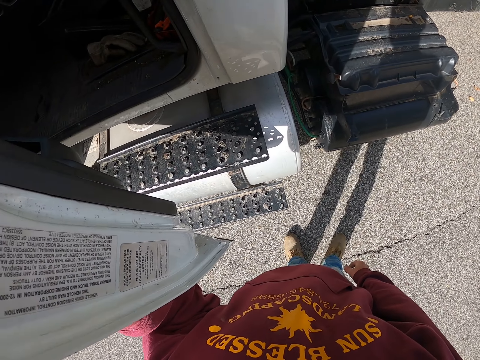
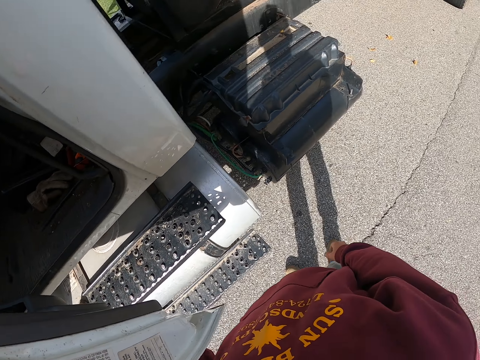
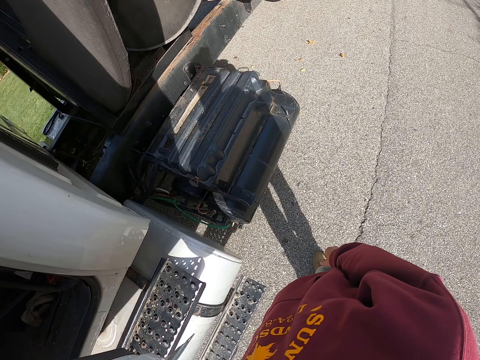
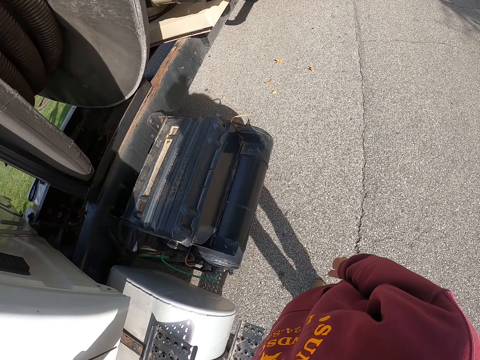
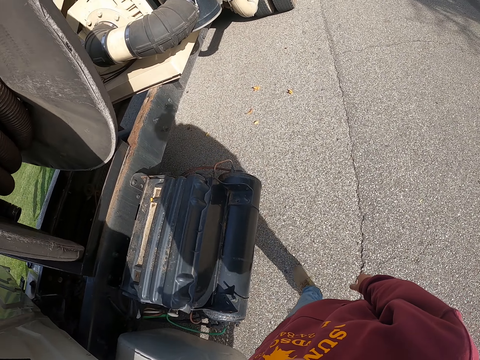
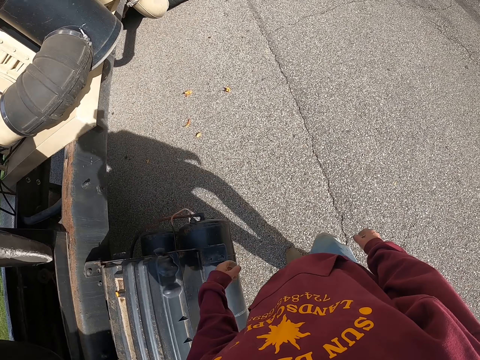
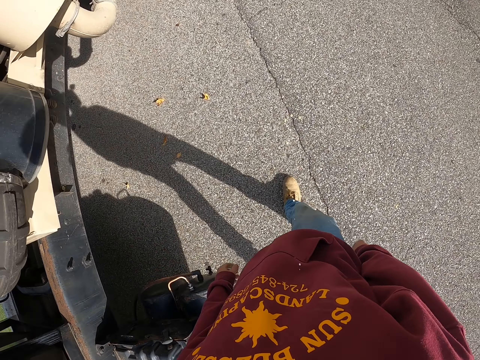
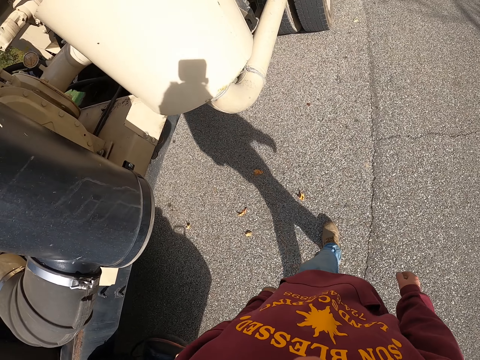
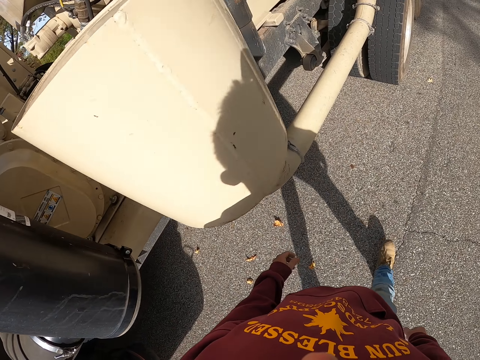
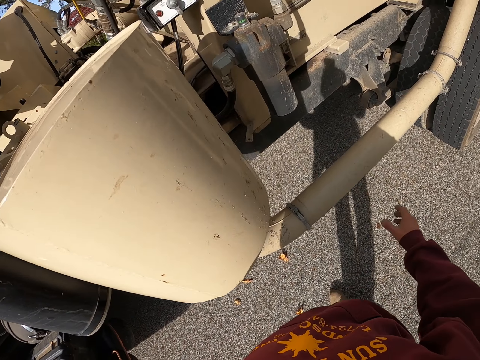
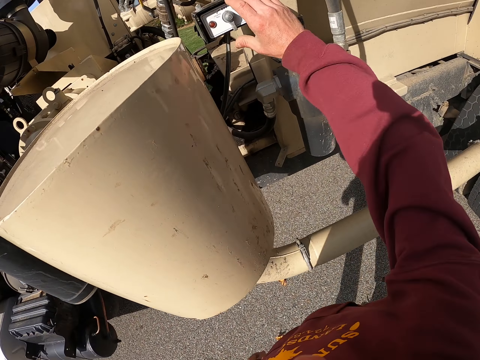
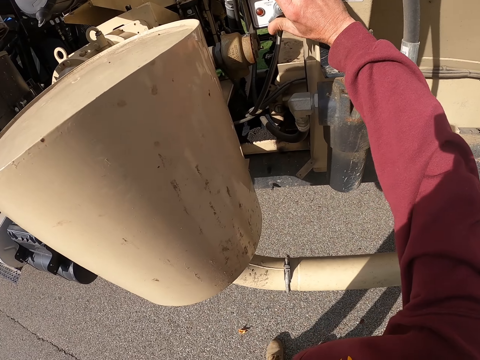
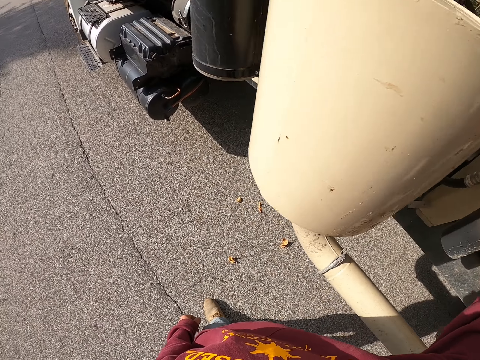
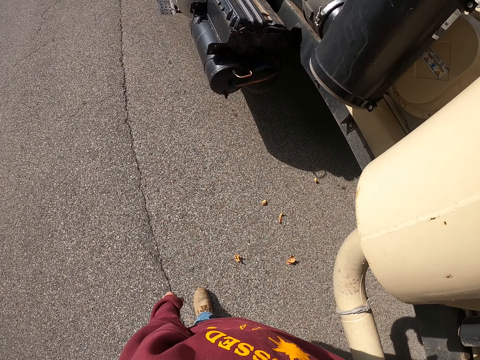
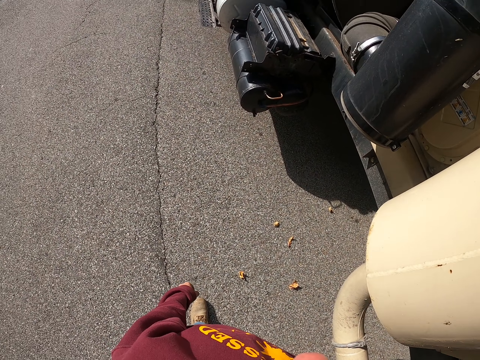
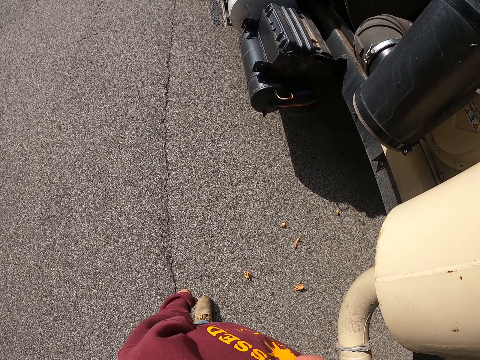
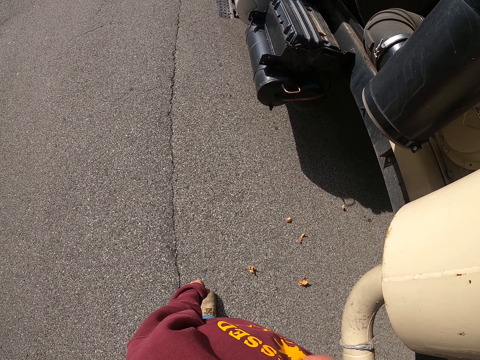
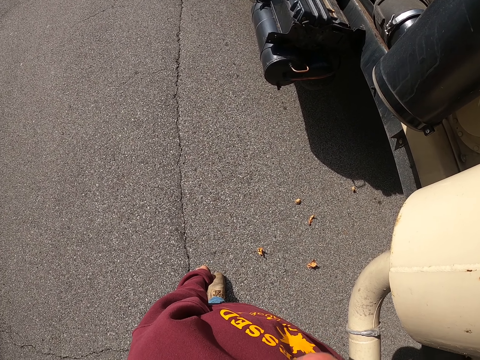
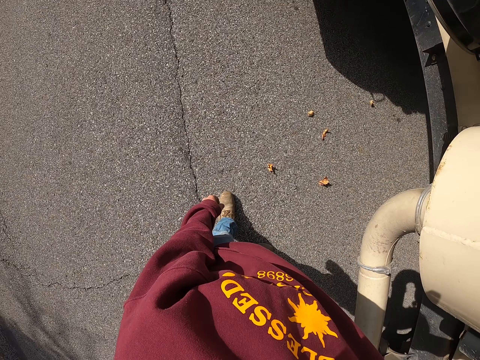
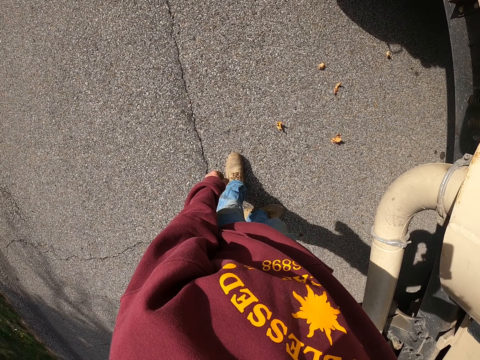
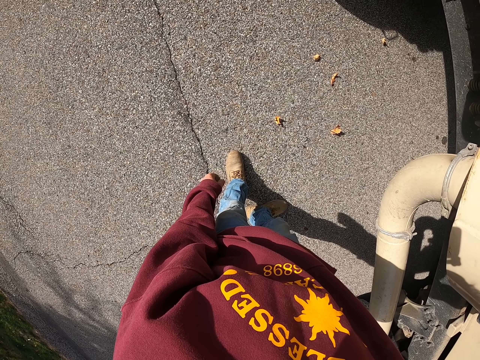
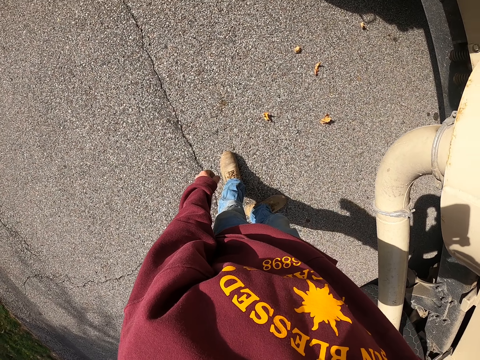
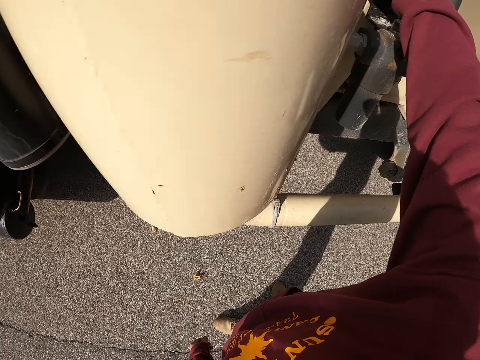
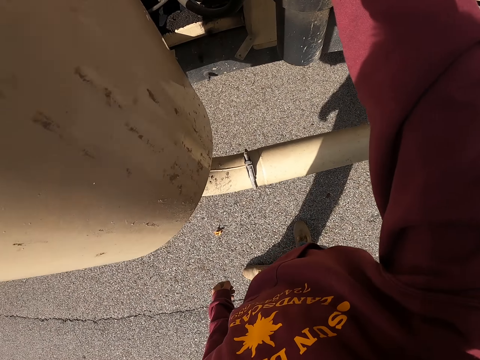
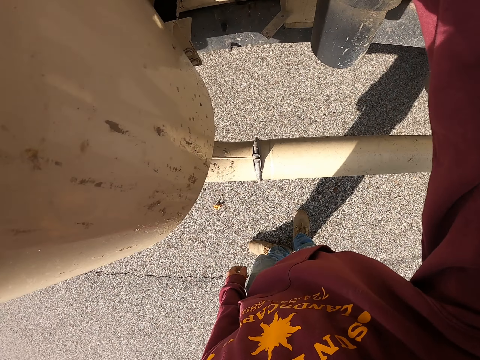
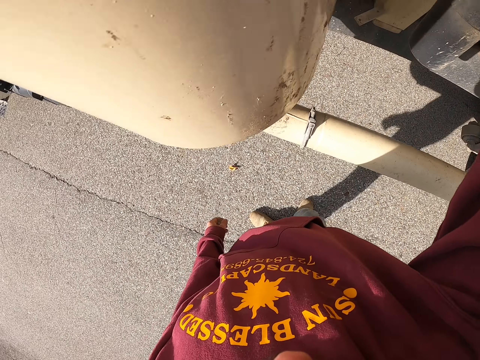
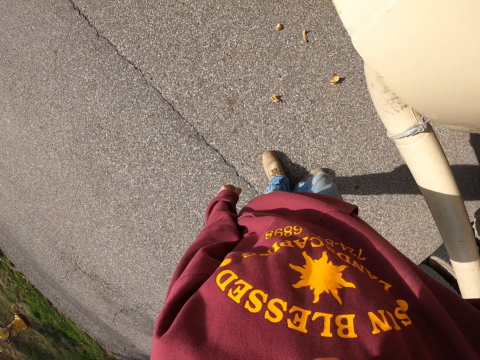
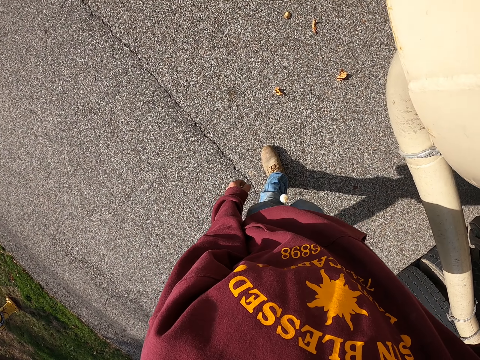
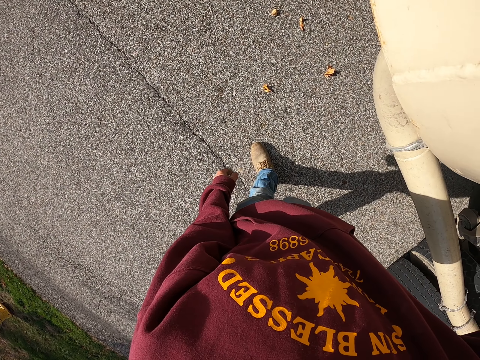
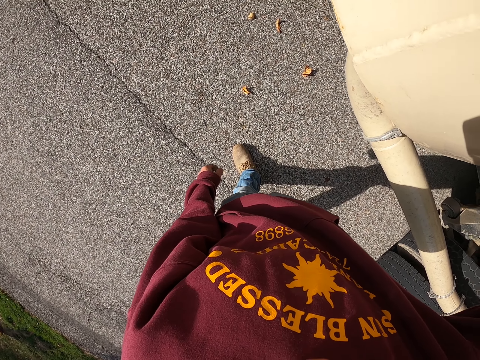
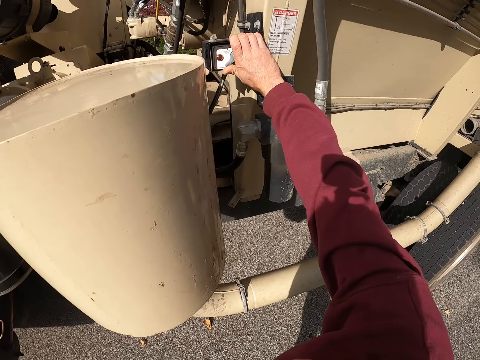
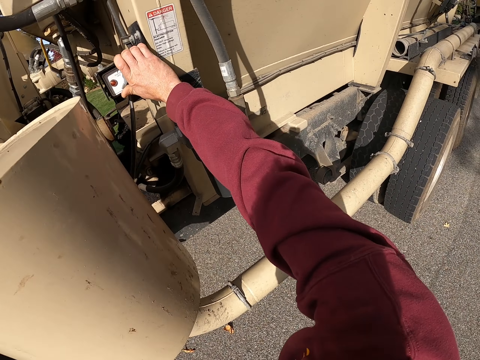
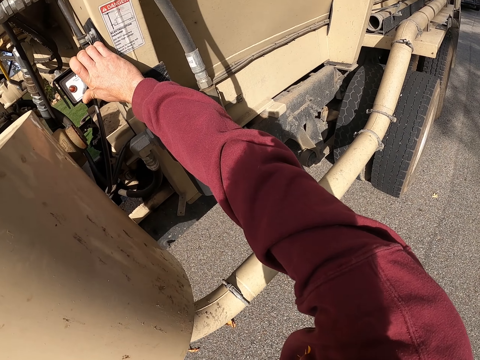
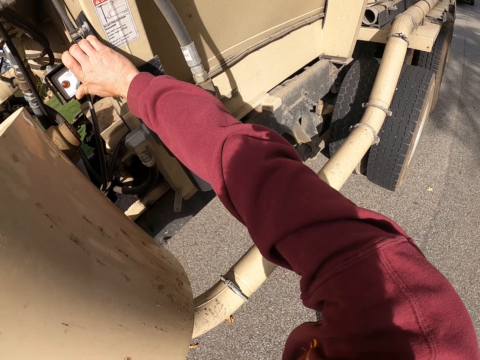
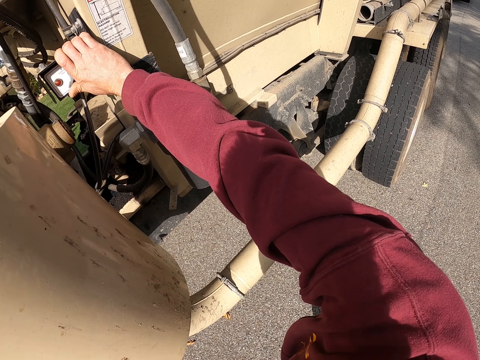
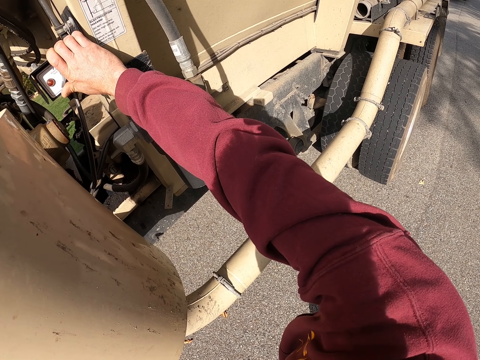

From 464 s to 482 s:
The camera wearer closes the truck door. They walk around. They spit. They hold something on the truck. They look around. They touch something. They move their legs. They spit. They look around.

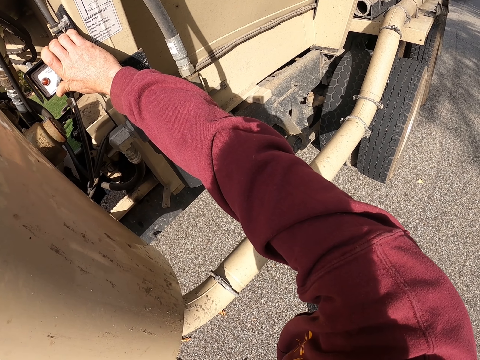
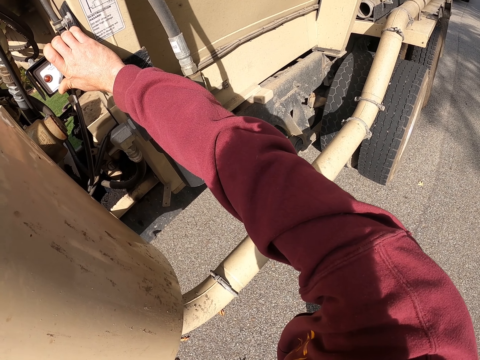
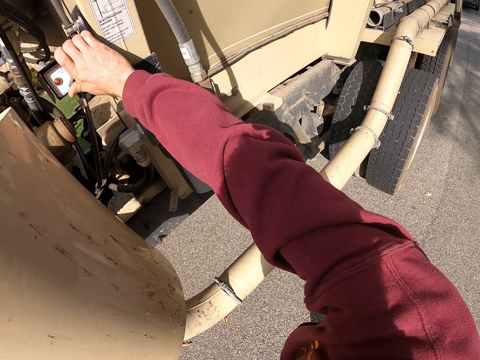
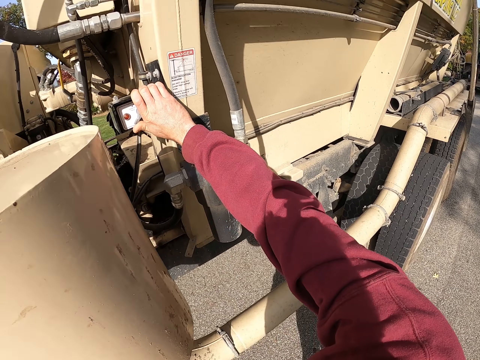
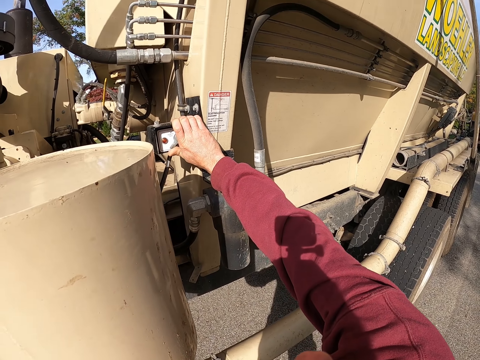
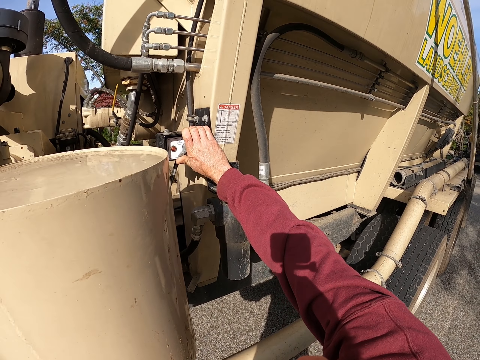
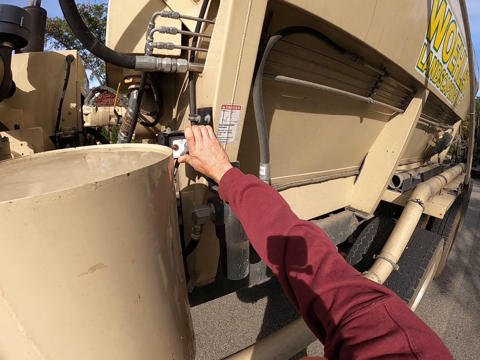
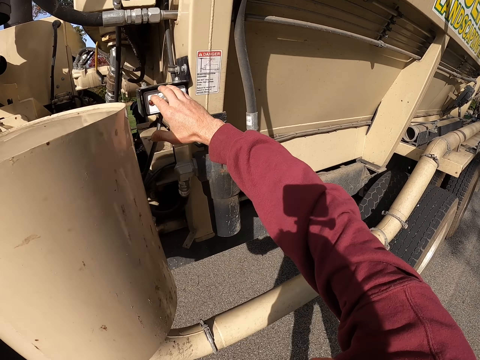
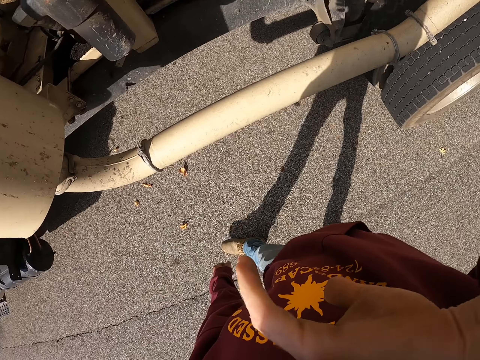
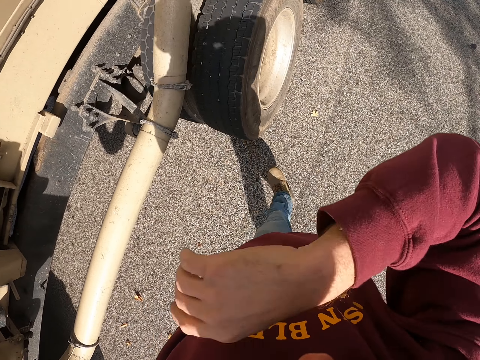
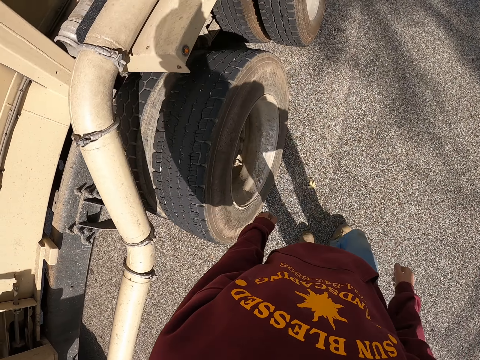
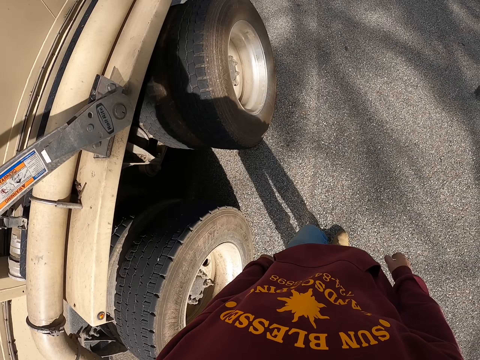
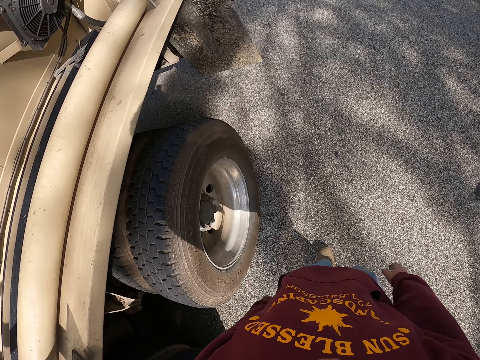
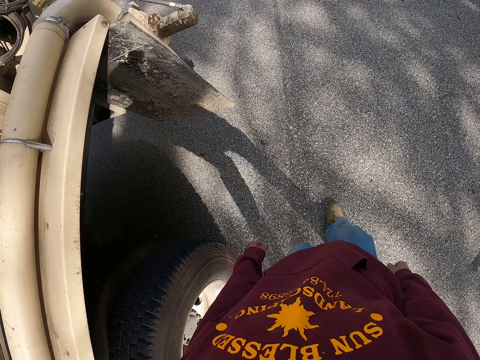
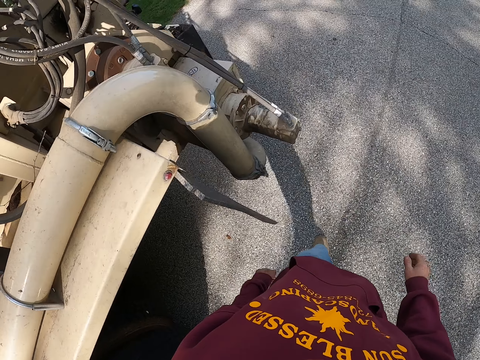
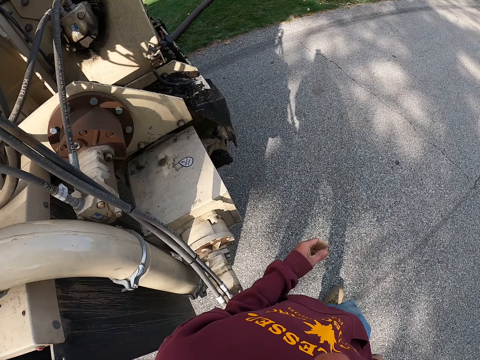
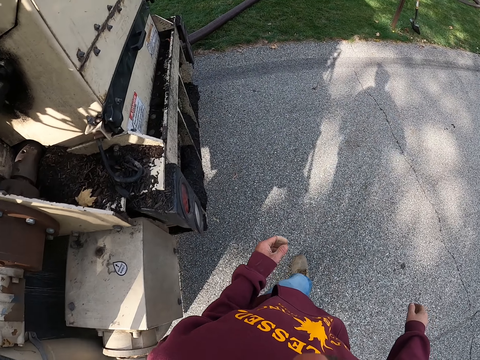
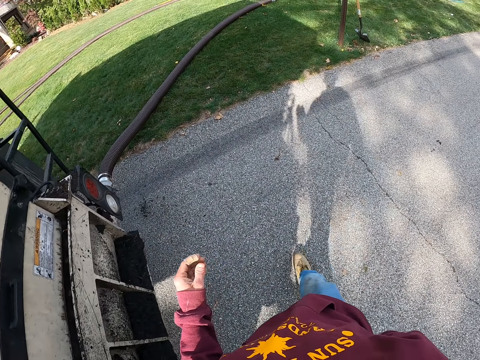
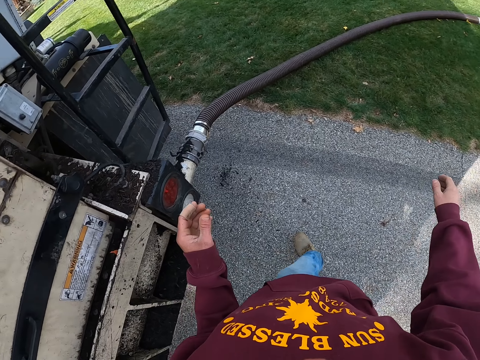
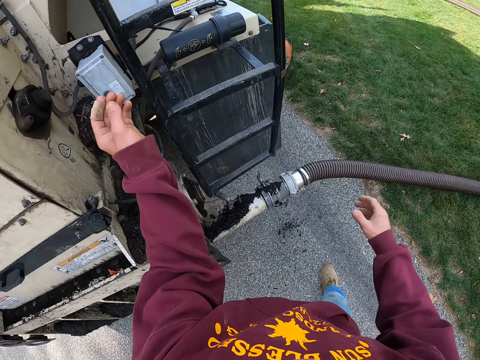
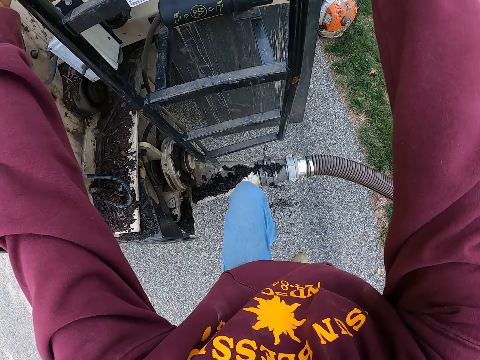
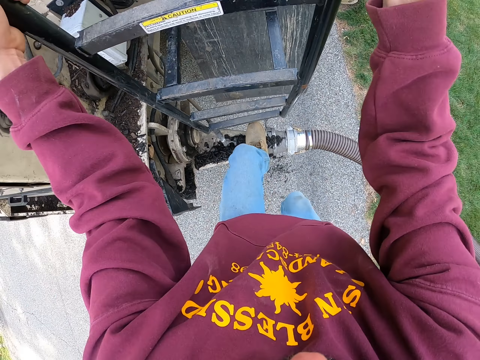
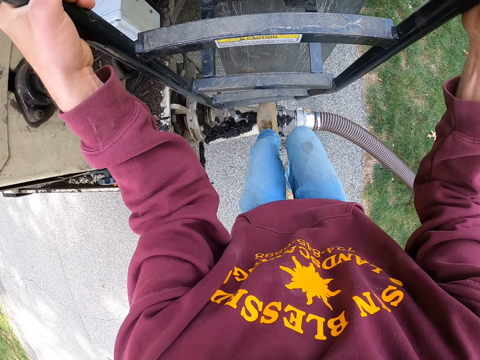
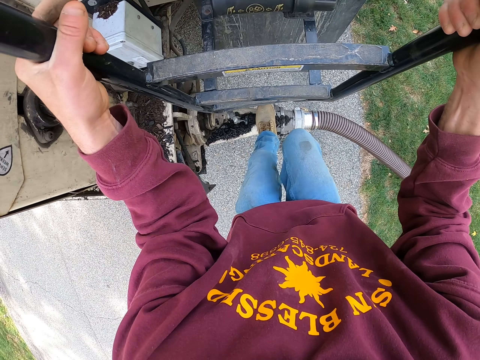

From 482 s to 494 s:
The camera wearer looks at something. They wipe the face with a hand. They walk back. They climb the ladder of the truck, on the back of the truck.
